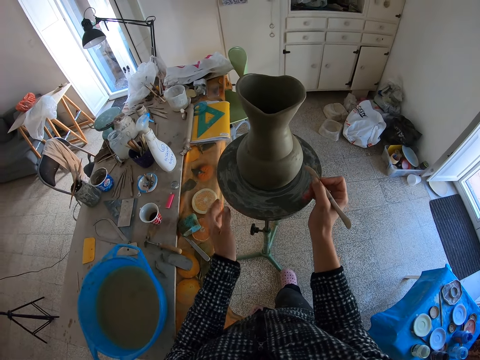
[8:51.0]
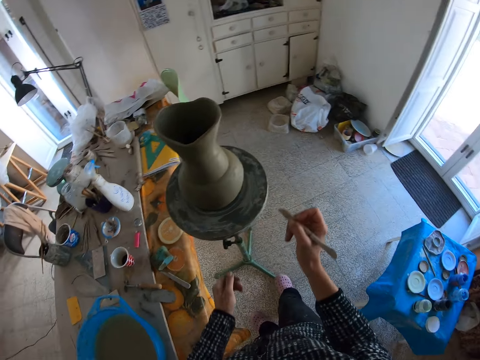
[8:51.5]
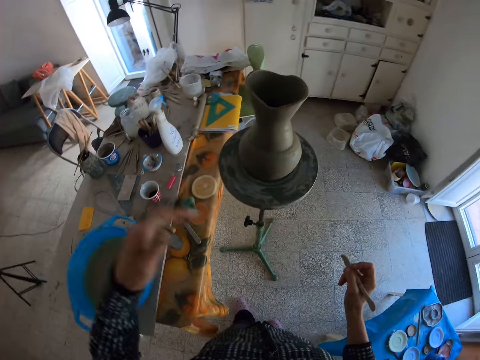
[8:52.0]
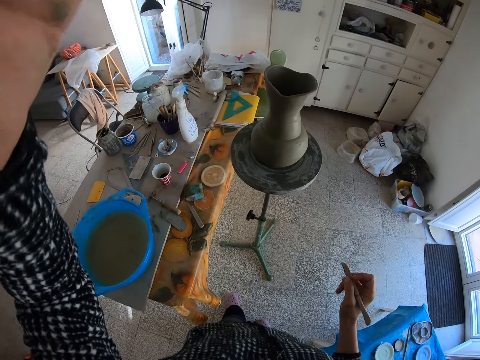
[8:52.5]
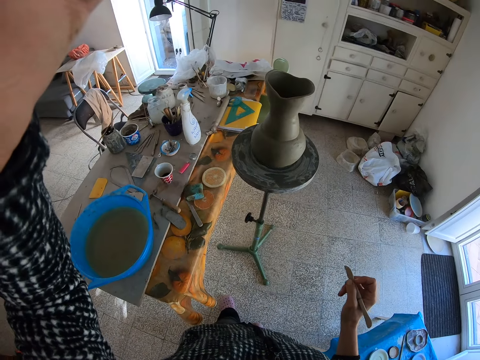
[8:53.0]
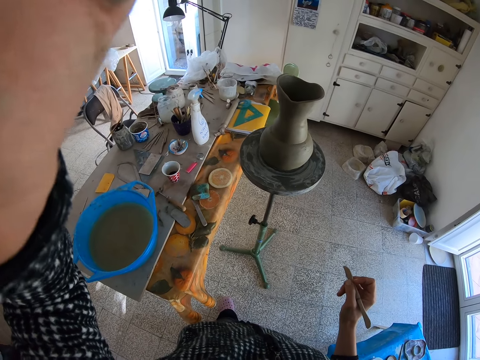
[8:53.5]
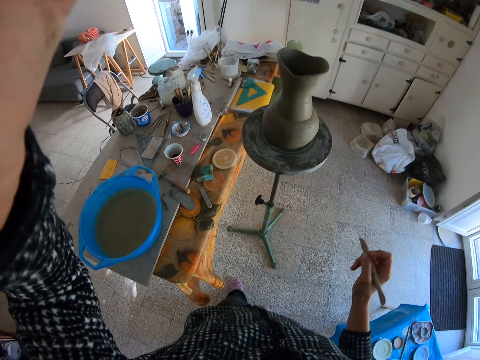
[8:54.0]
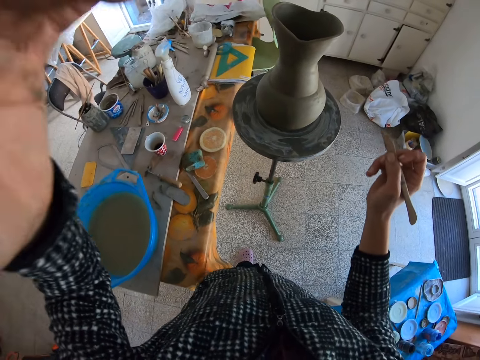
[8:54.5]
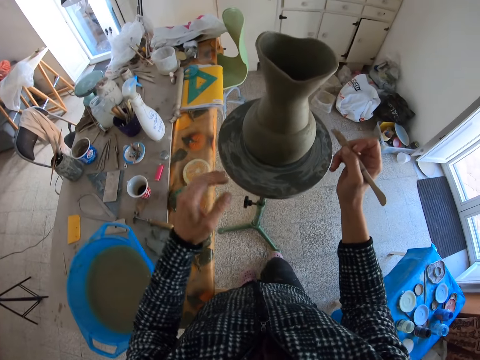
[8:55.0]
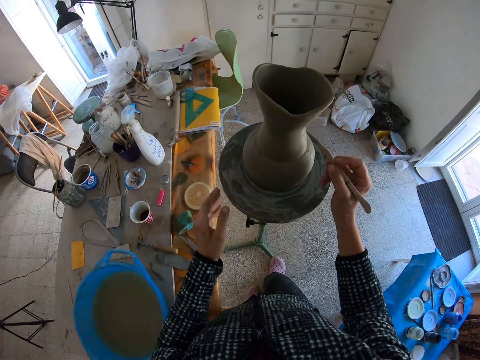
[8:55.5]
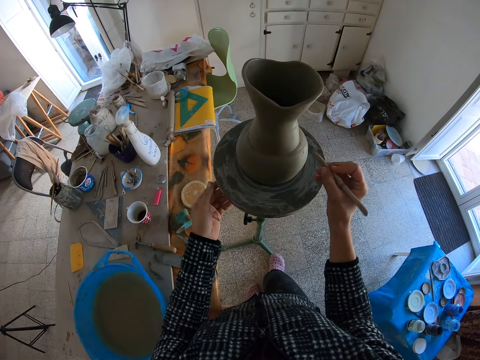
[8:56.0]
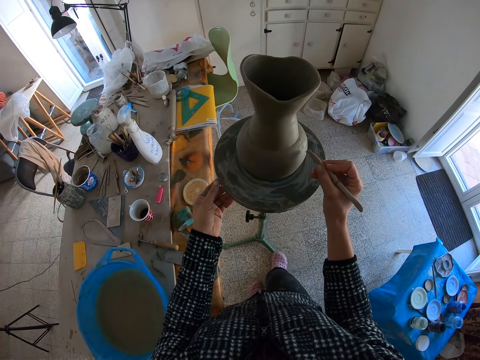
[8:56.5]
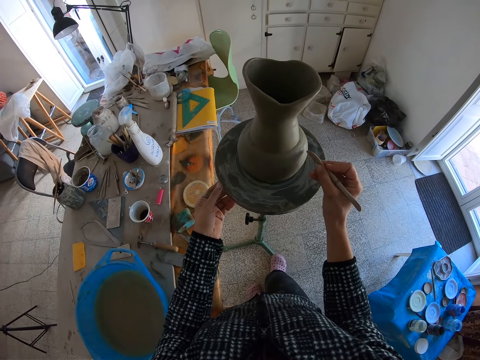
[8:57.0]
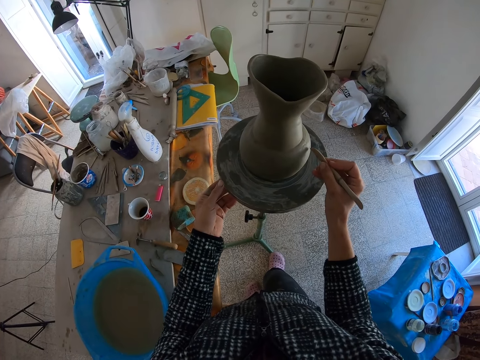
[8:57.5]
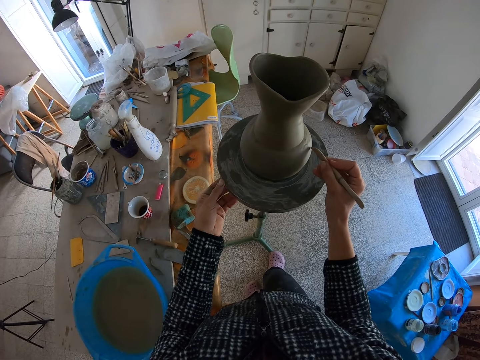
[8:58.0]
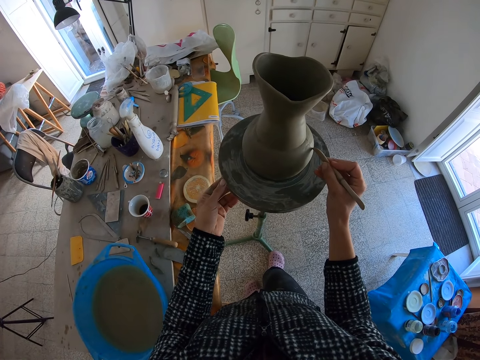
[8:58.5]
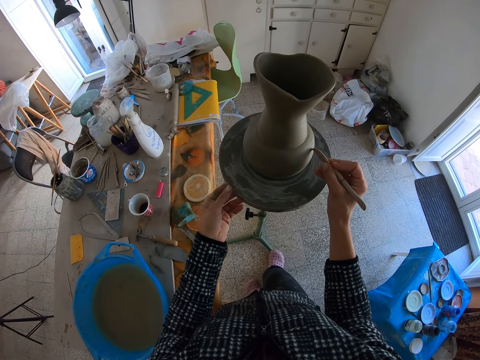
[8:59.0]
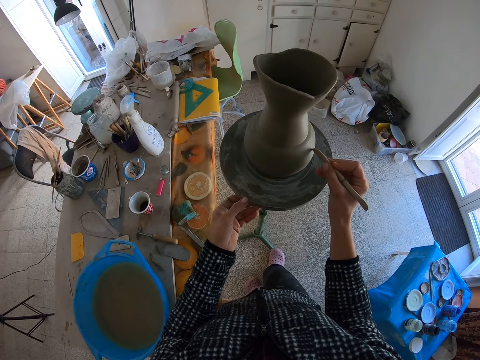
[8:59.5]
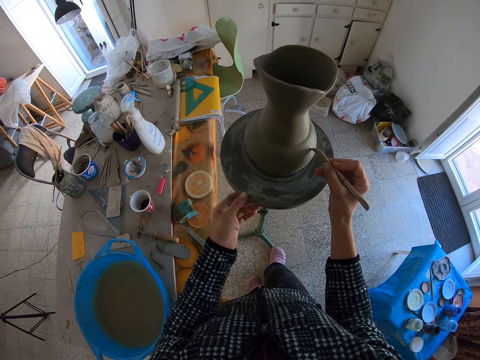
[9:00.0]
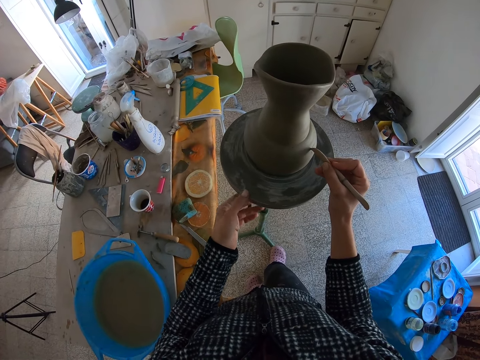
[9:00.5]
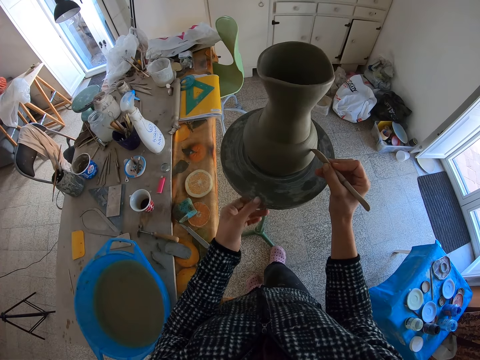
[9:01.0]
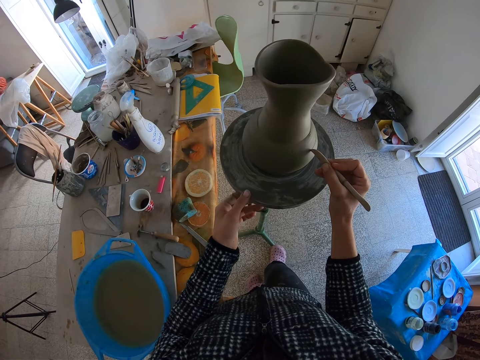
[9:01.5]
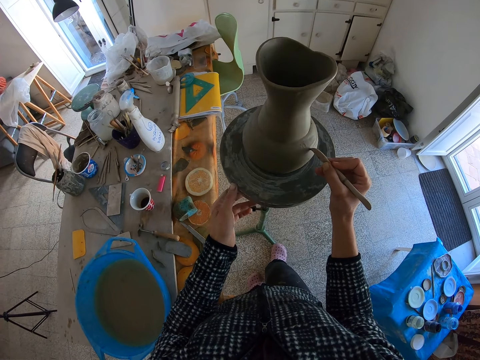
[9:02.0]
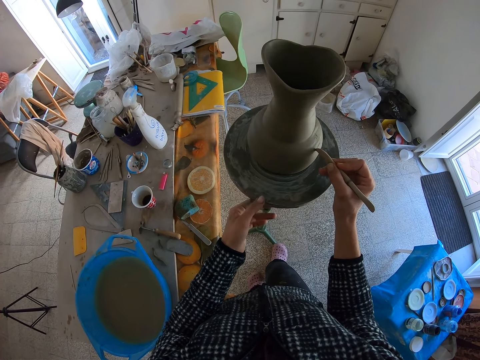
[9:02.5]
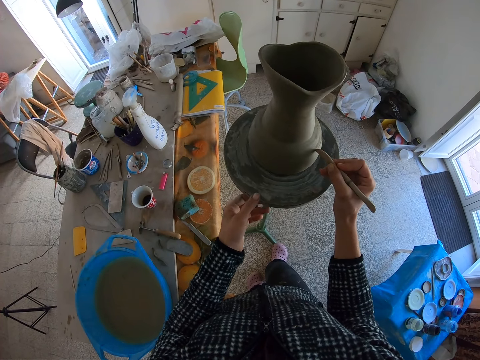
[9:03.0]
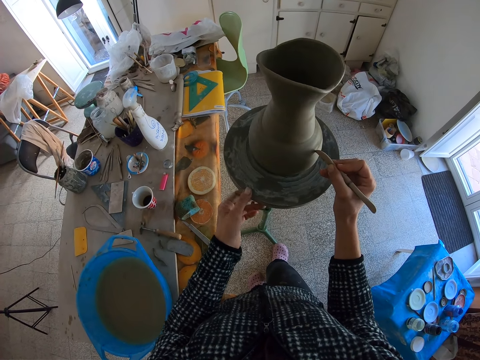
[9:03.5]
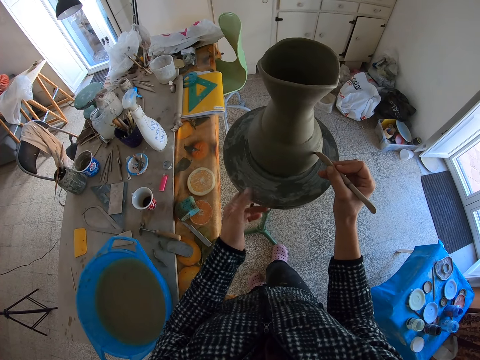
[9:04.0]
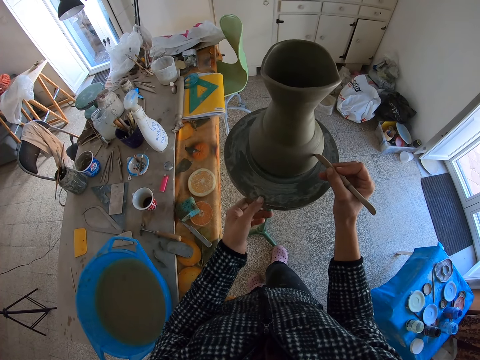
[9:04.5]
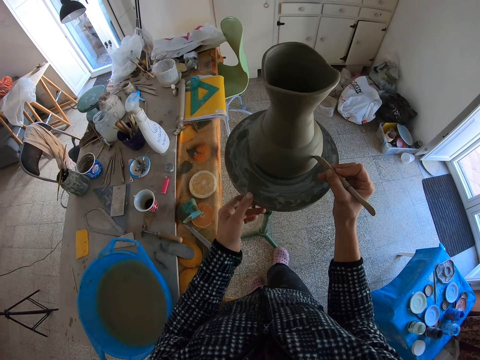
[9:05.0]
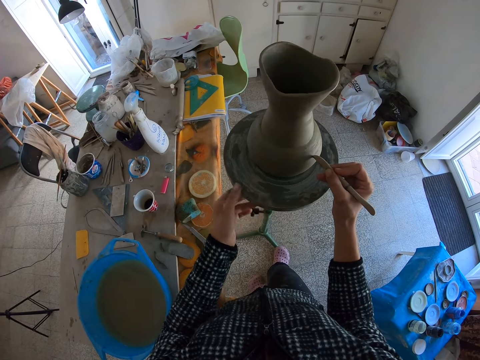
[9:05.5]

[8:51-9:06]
The camera wearer adjusts the camera. She pierces the vase with a needle tool. She carves the clay vase on the turntable with a wax carver in her right hand, and turns the turntable with her left hand.

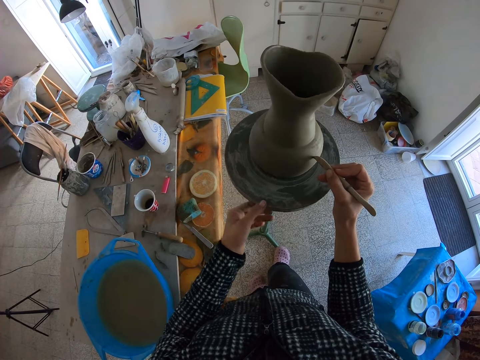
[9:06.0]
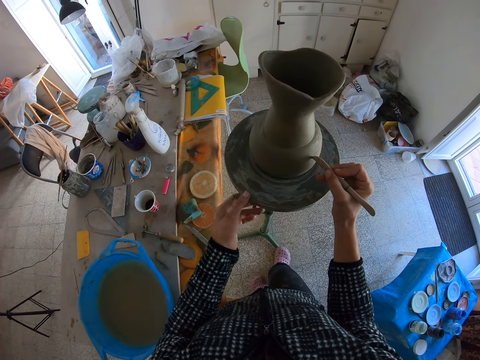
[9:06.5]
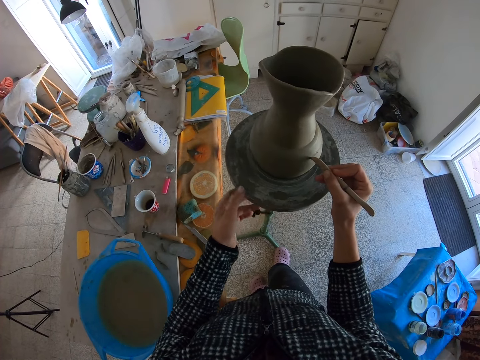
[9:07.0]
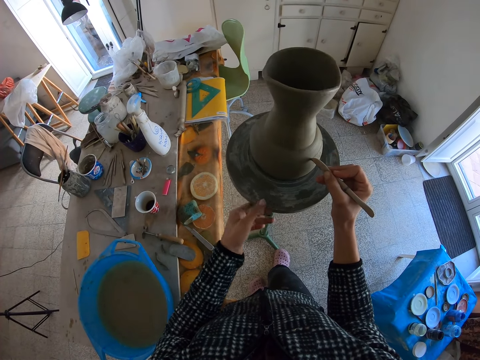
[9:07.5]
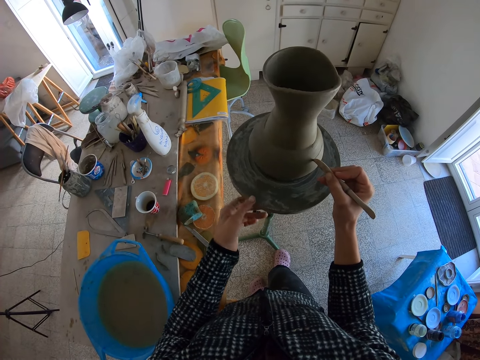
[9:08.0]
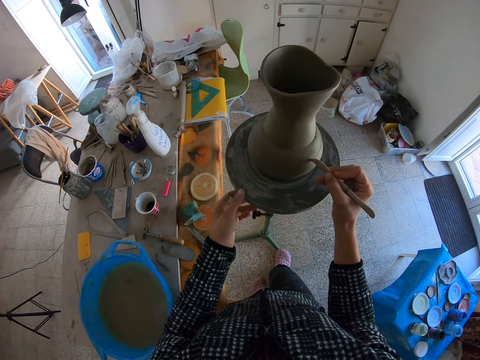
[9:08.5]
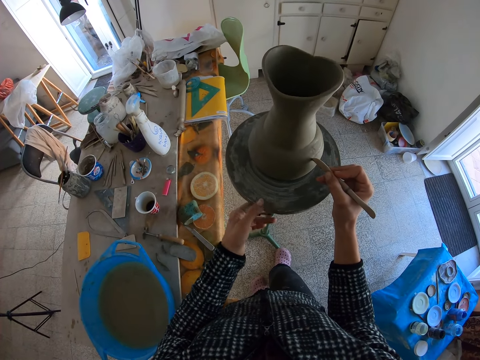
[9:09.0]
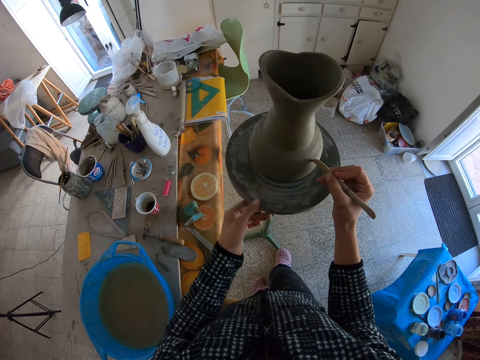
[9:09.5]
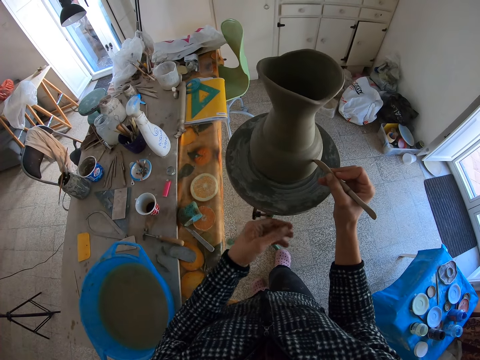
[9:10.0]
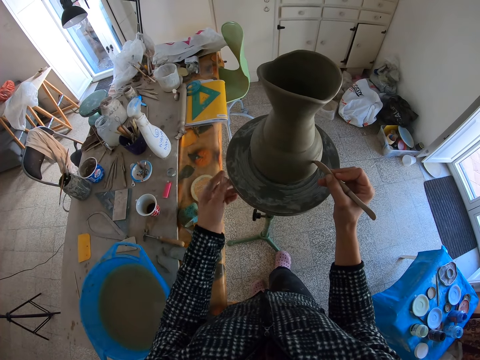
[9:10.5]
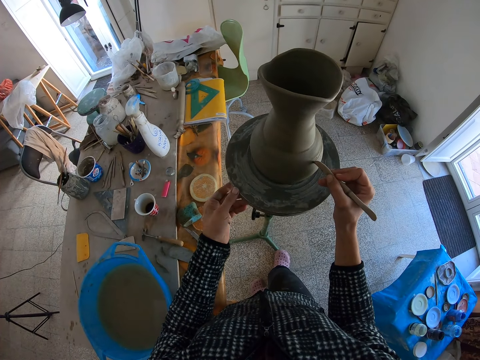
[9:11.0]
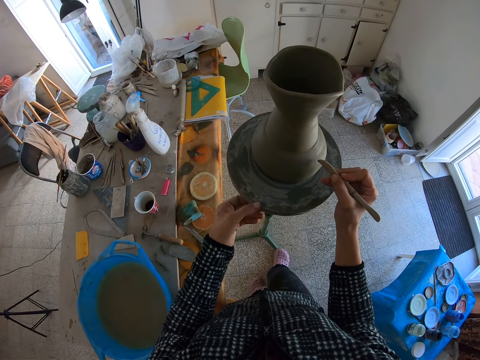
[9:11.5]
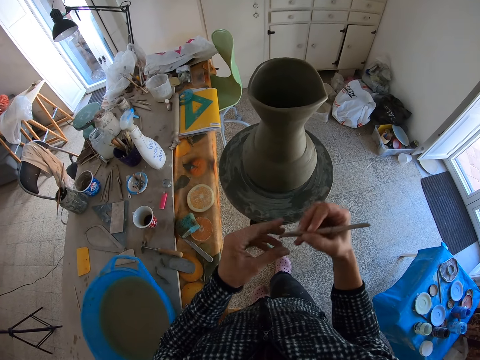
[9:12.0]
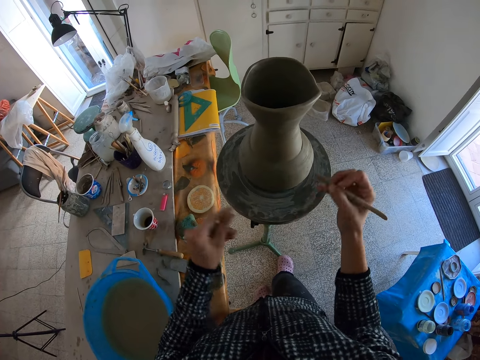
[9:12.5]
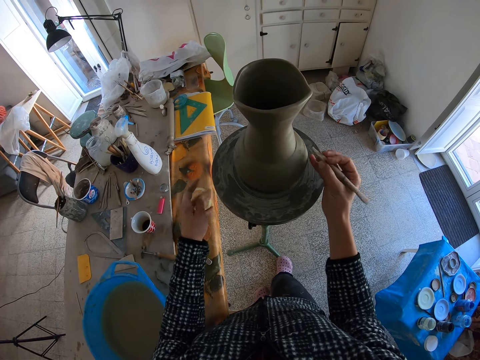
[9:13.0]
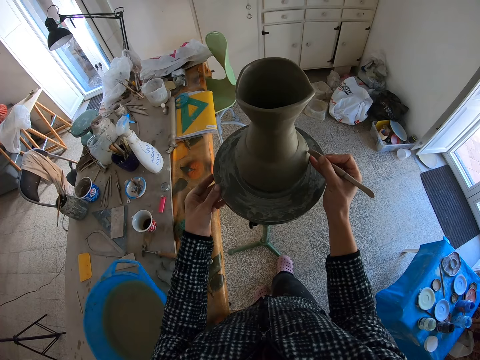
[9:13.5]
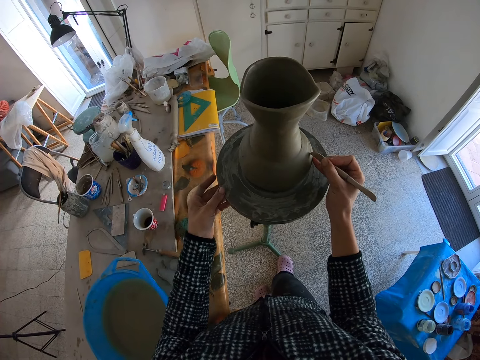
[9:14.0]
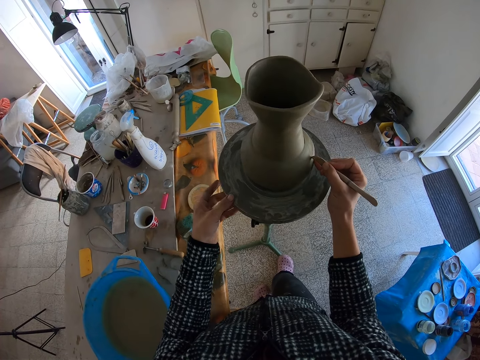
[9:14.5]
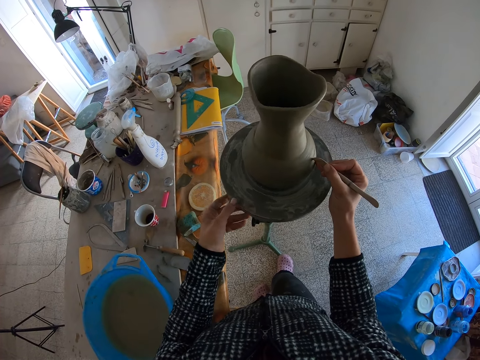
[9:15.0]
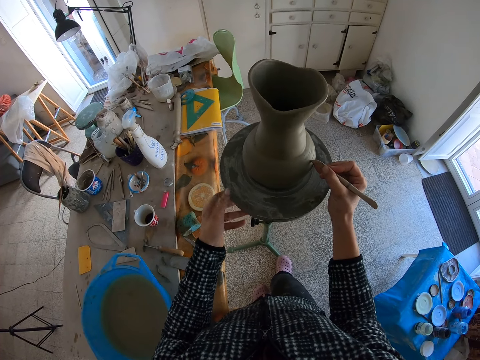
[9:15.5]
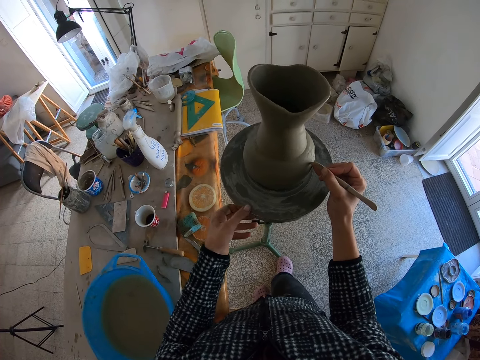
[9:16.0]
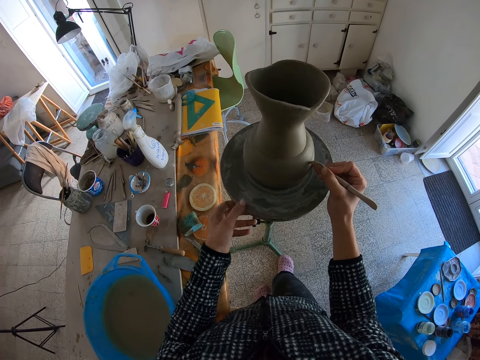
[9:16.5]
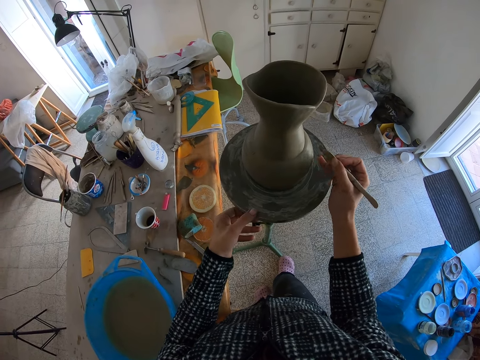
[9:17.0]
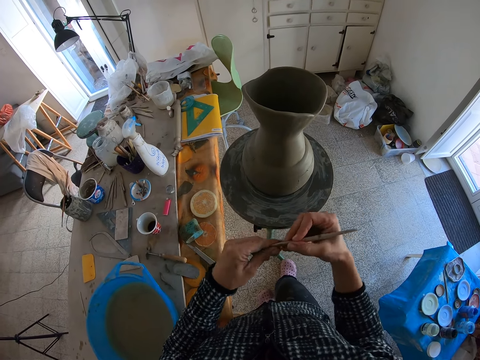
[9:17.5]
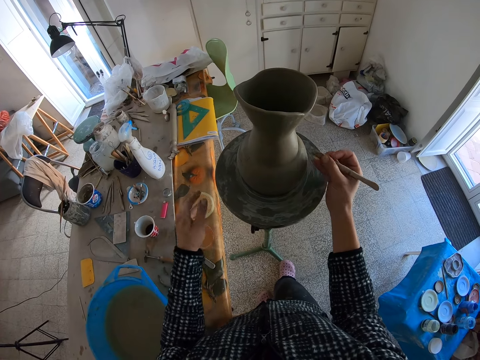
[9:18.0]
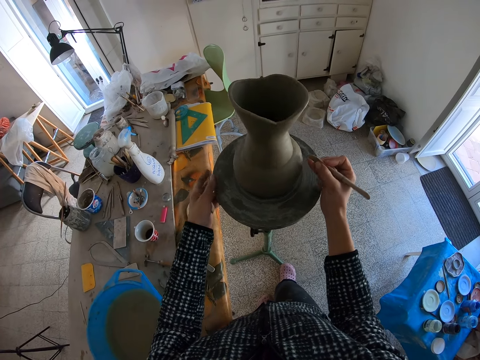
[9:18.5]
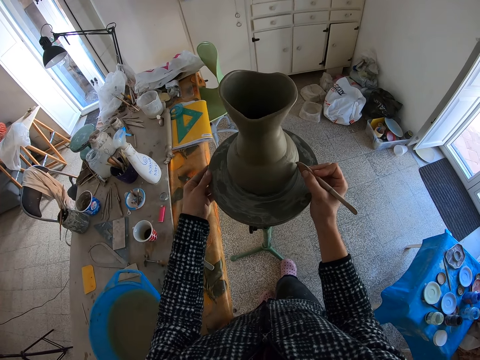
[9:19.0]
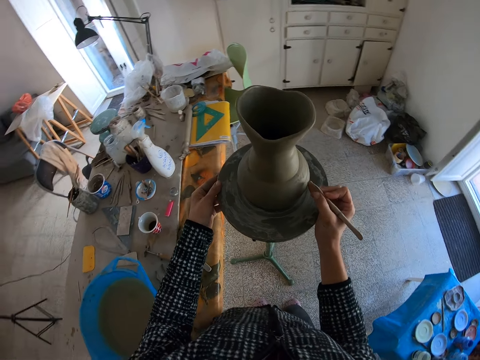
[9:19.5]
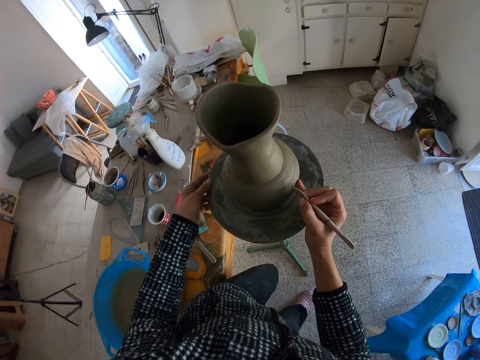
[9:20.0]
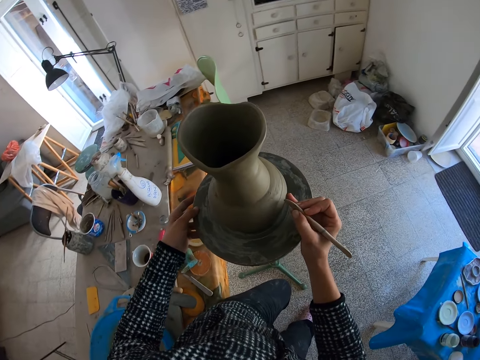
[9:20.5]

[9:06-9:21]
The camera wearer scrapes off clay on the wax carver in her right hand with her left hand. They turn the turntable or pottery wheel with her left hand, and carve the clay vase on the turntable with the wax carver in her right hand. They draw on the clay vase. They clean the wooden wedge knife with his left hand. They remove clay particles on the sculpture with a hand. They spin the pottery wheel with his left hand. They turn the vase on the stand.
